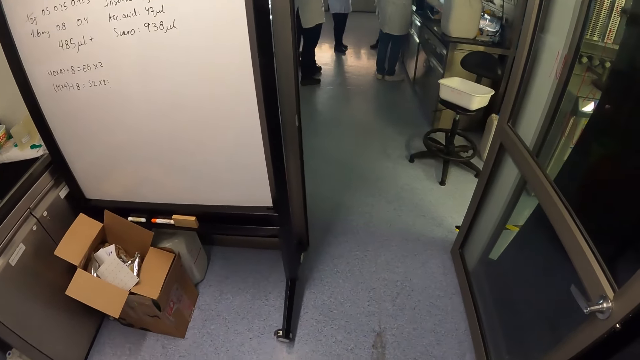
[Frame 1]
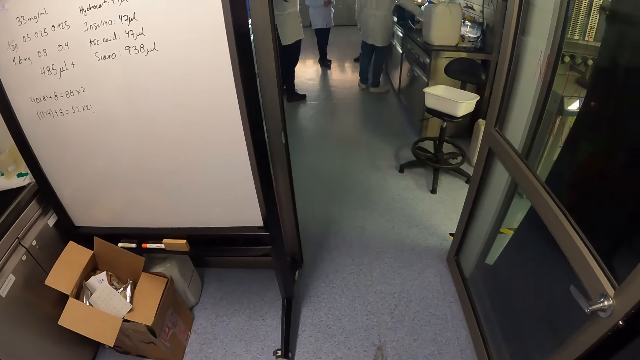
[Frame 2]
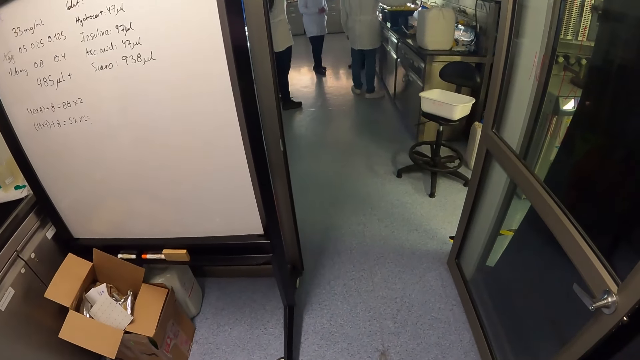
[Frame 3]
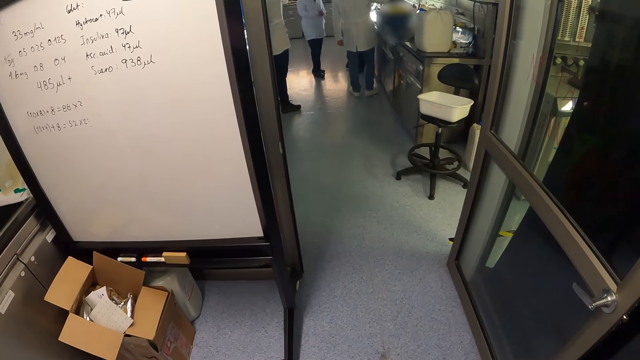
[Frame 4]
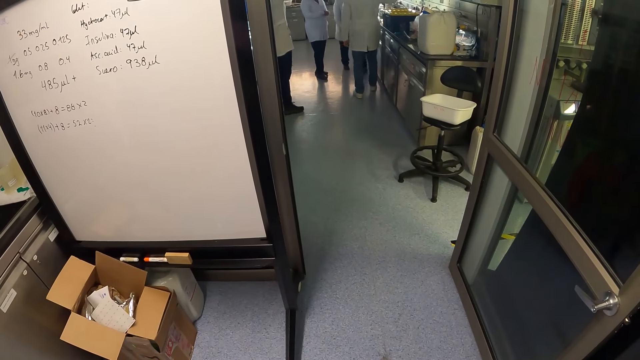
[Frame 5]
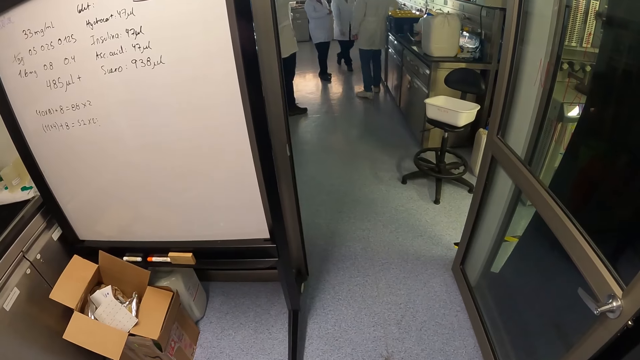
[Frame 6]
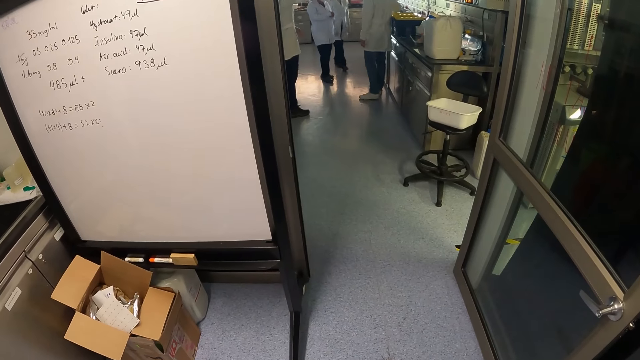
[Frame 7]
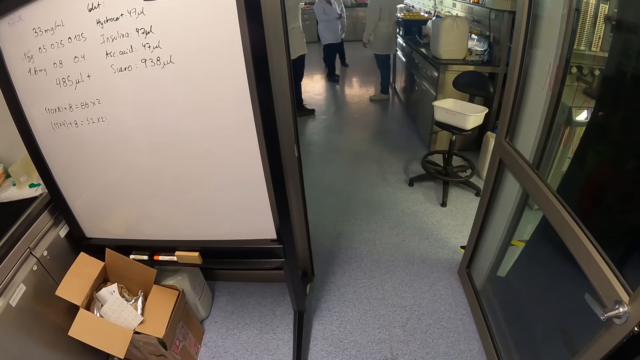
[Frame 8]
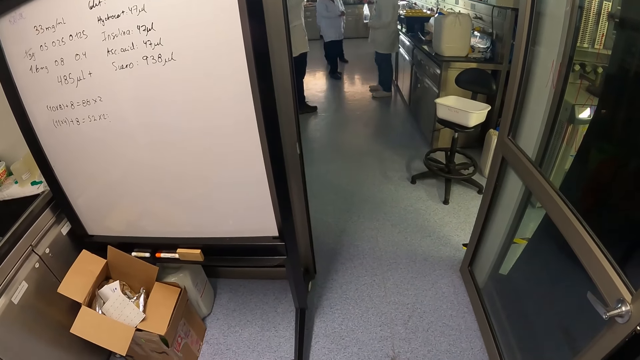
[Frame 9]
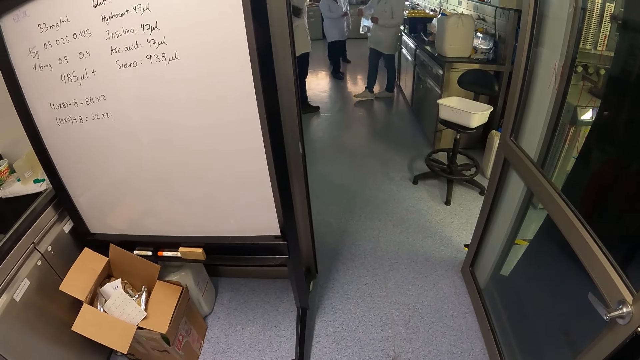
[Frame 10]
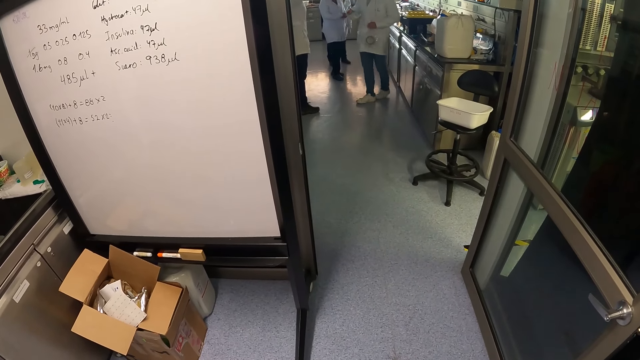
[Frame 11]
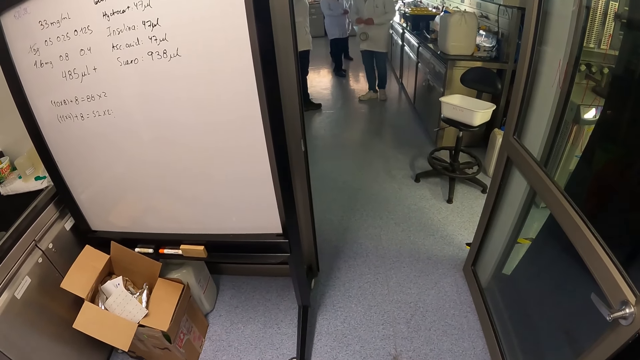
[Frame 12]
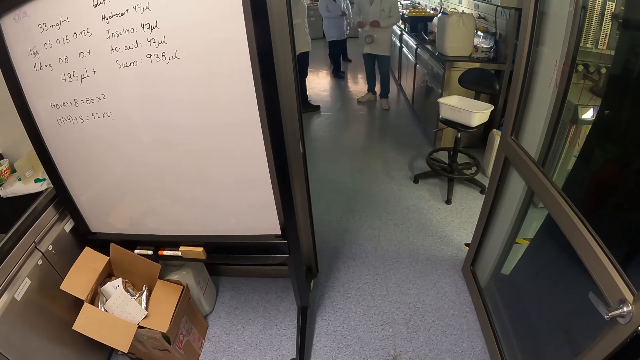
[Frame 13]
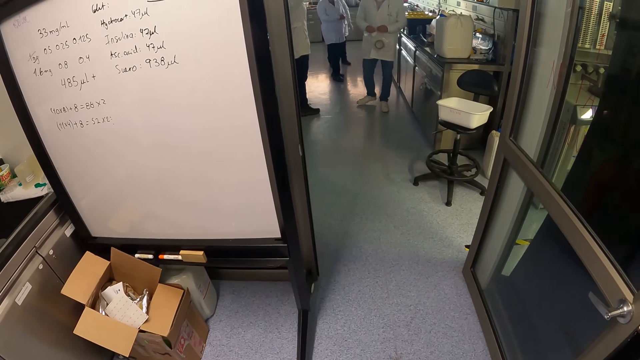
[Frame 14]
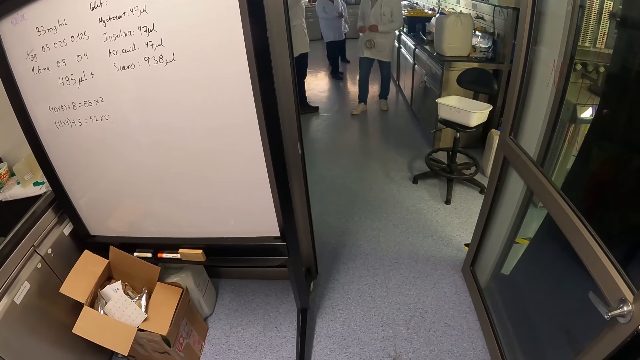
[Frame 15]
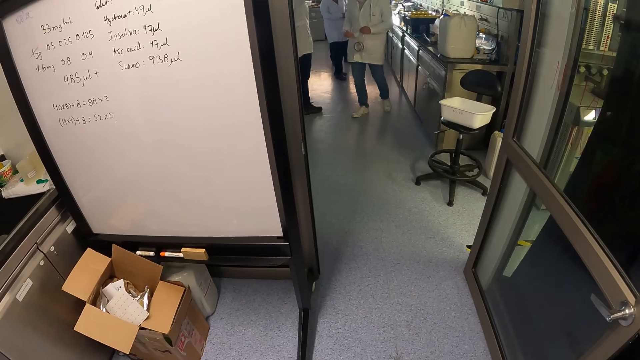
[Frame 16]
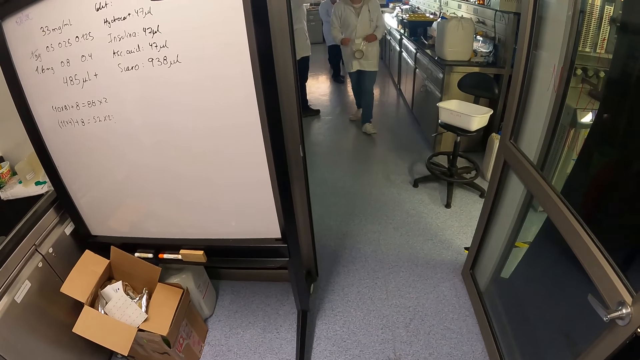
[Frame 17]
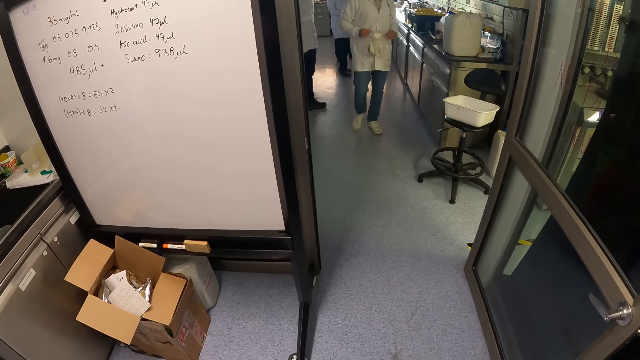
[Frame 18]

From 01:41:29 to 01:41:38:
The camera wearer looks around the room.

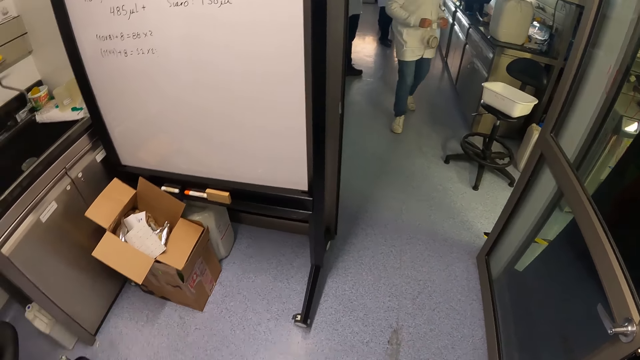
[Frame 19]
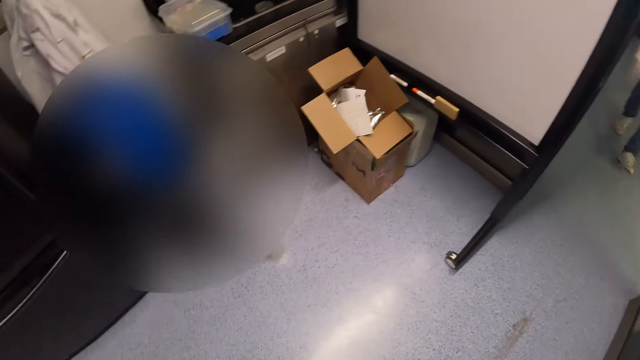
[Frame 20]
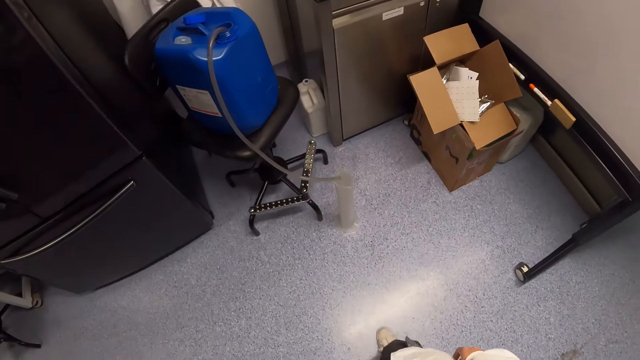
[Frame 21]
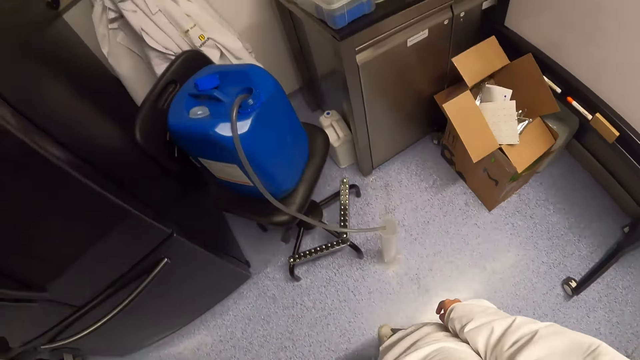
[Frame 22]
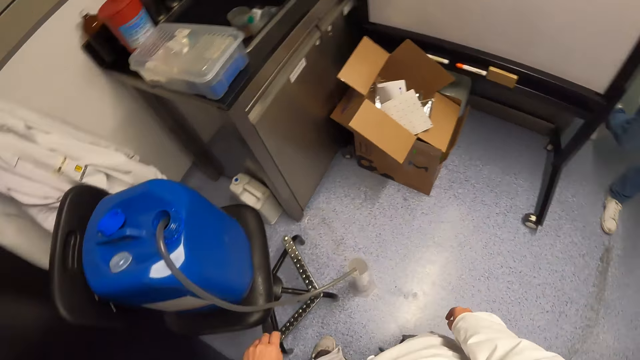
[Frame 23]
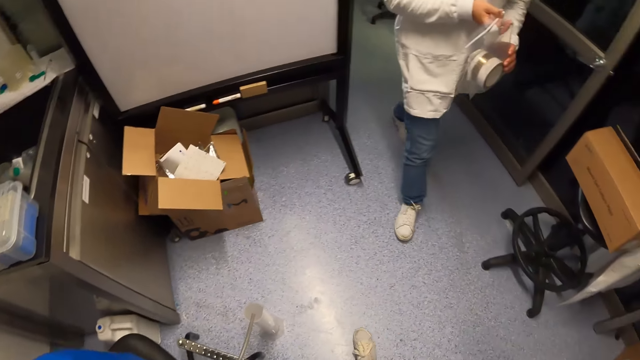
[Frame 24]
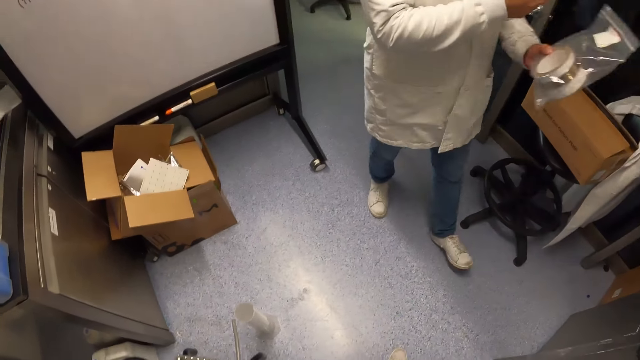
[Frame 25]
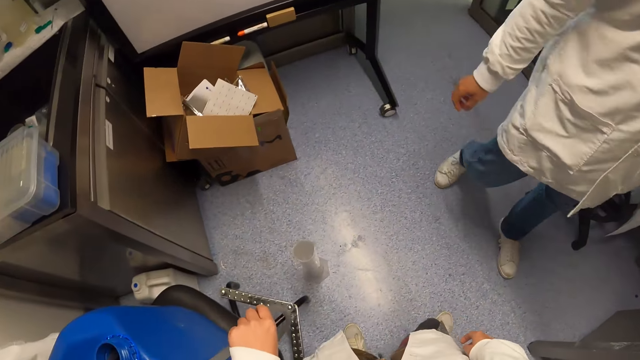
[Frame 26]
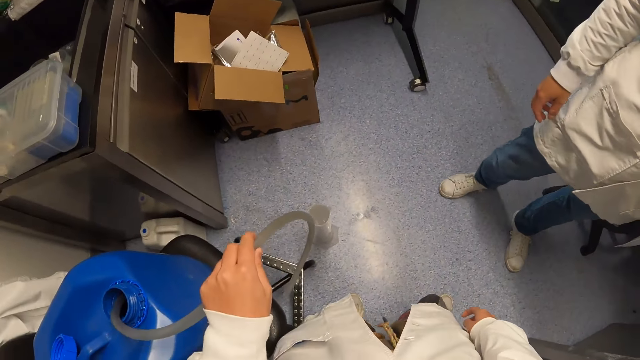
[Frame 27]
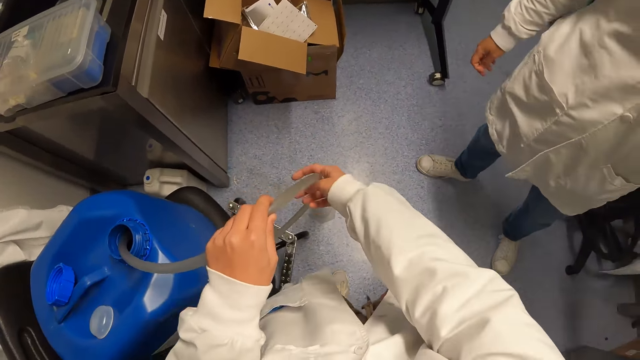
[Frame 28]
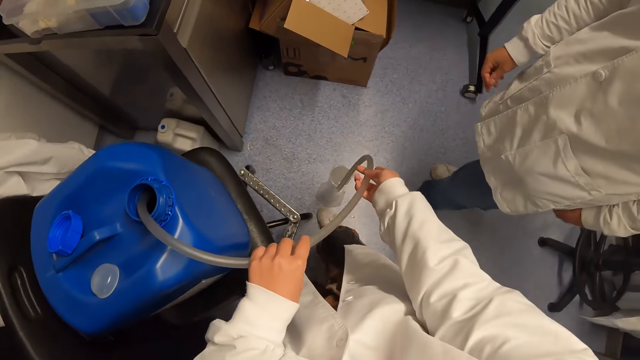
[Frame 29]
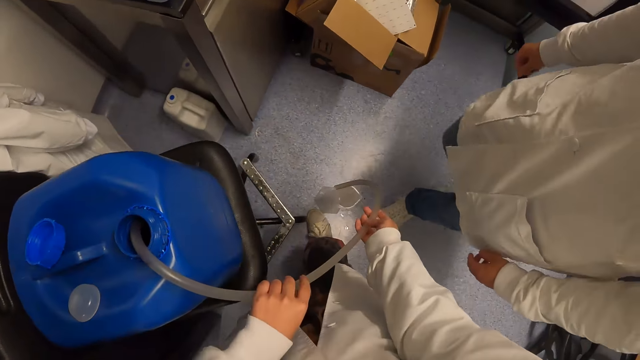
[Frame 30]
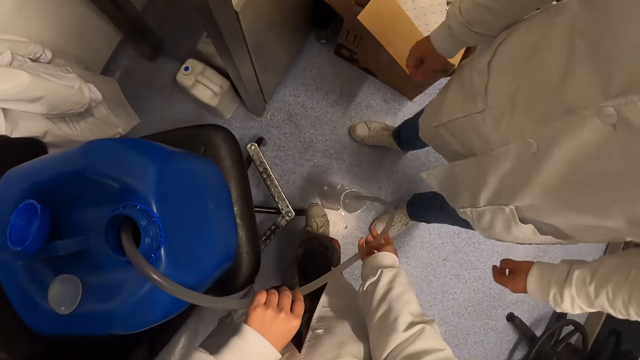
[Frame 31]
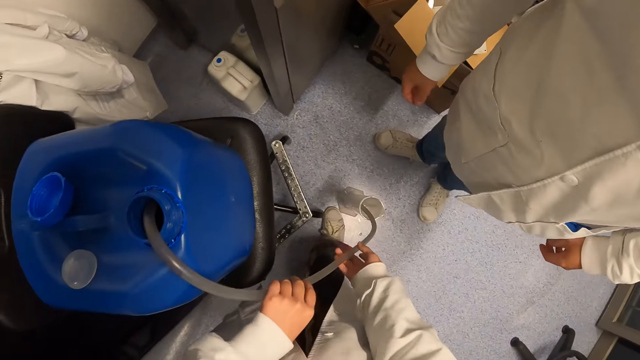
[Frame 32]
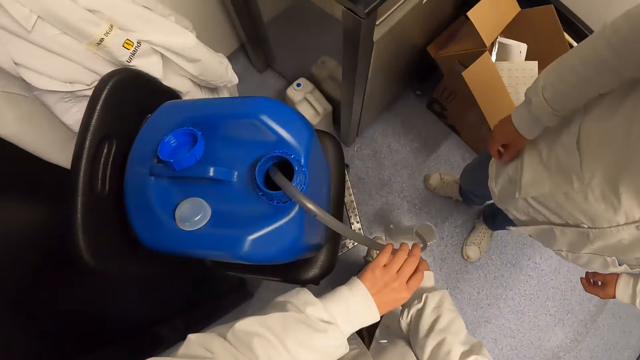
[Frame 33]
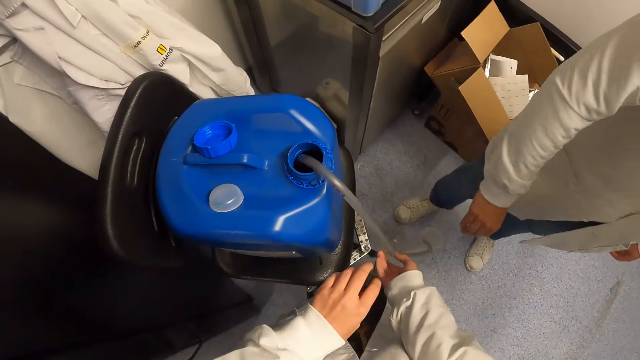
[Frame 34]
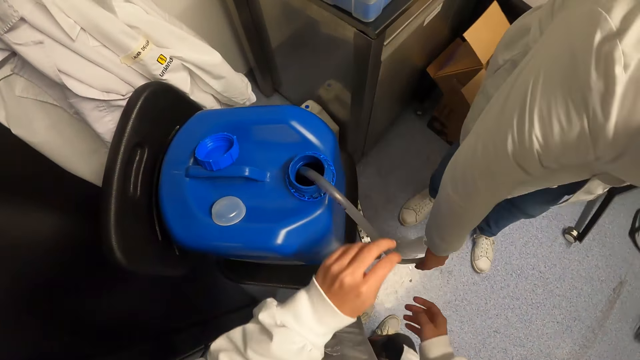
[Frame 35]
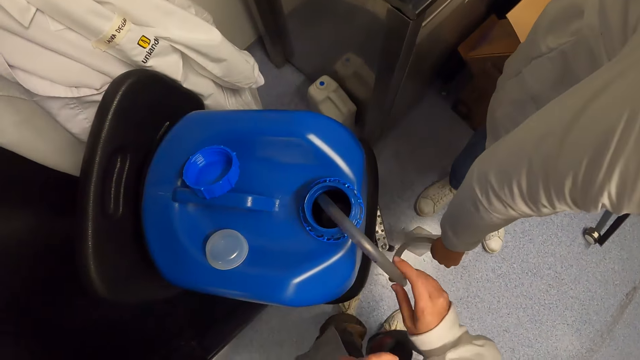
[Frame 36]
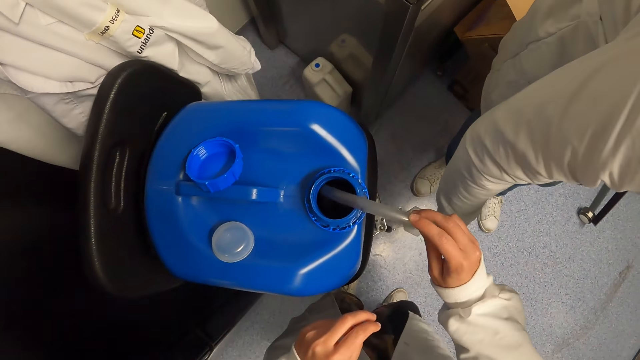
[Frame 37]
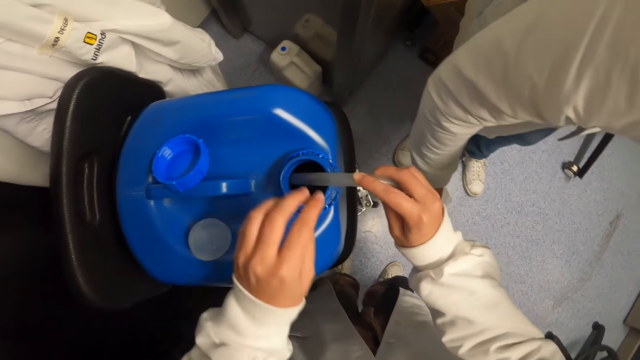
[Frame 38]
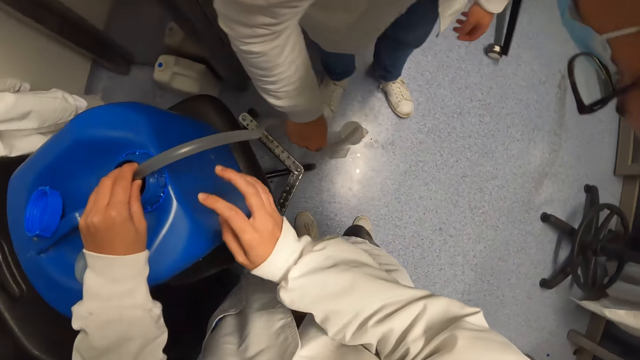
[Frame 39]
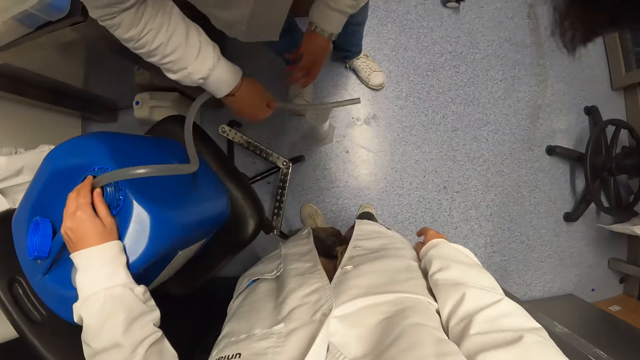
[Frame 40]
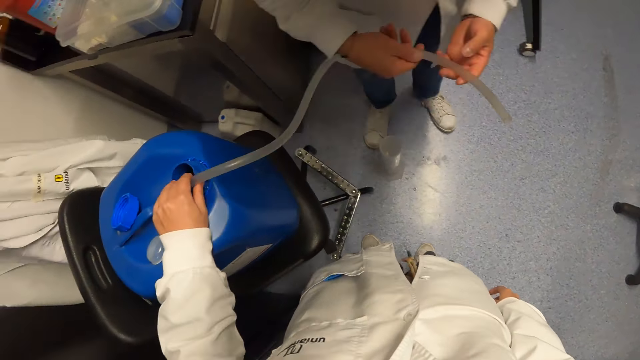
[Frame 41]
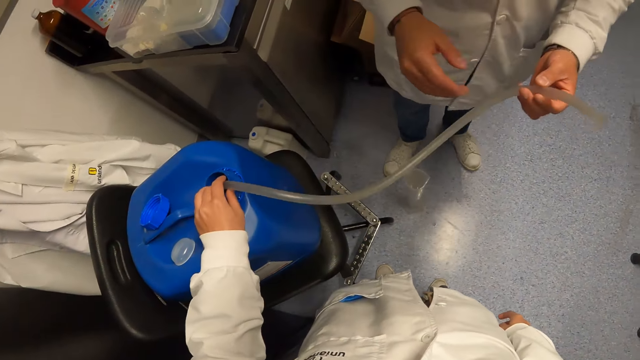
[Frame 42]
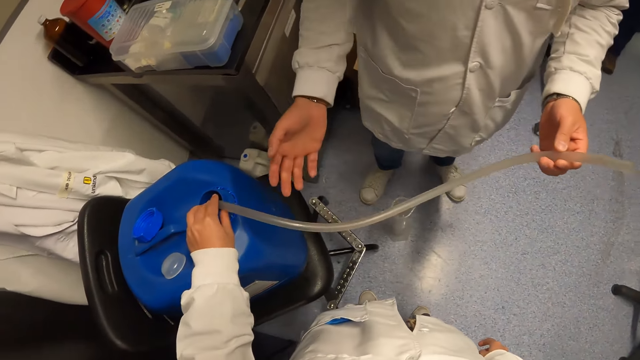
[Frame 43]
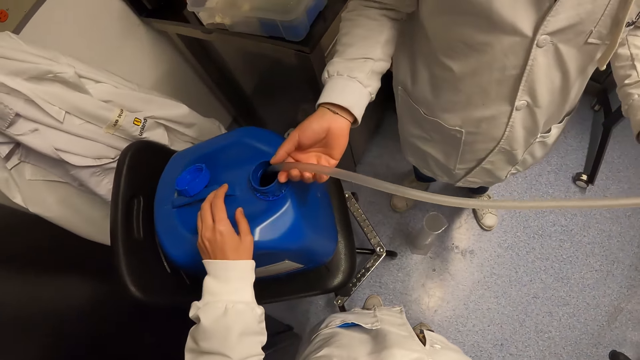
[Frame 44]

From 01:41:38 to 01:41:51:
The camera wearer looks at the jerry can. They look around the room. They hold the pipe with the left hand. They hold the pipe with hands. They put the pipe in the container. They move a hand. A man holds the pipe. The man picks up the pipe. The camera wearer holds the pipe with the right hand. They hold the pipe with the left hand. The man holds the pipe. The man pulls the pipe.
